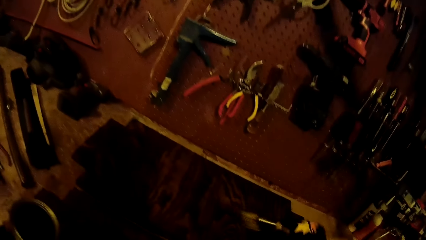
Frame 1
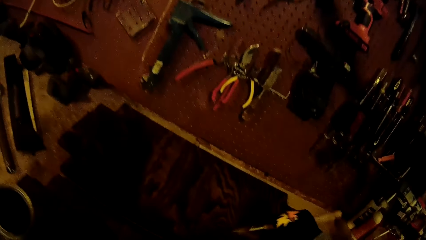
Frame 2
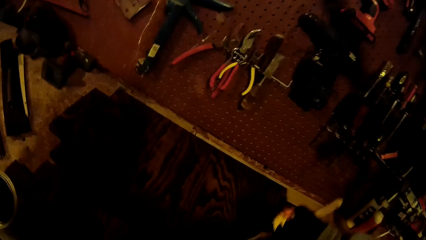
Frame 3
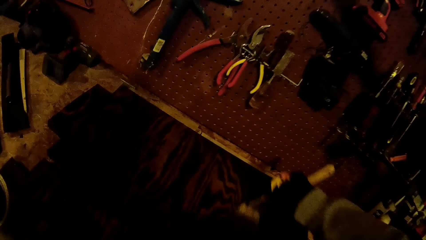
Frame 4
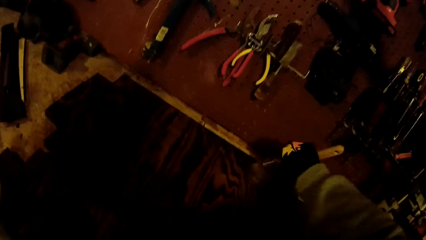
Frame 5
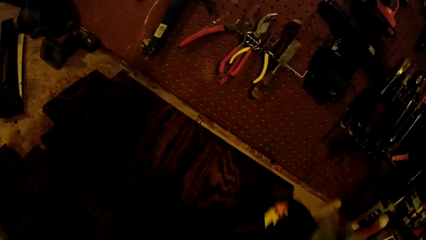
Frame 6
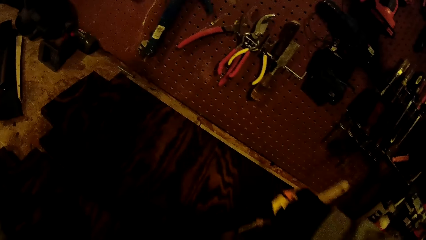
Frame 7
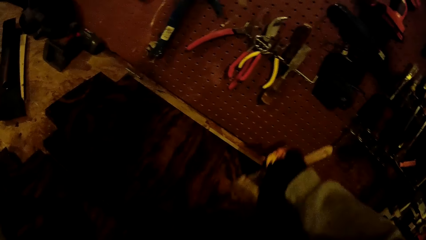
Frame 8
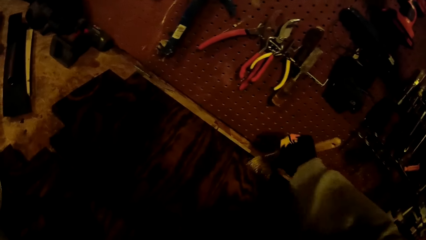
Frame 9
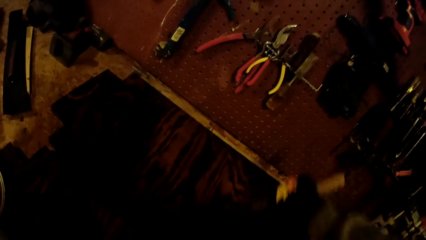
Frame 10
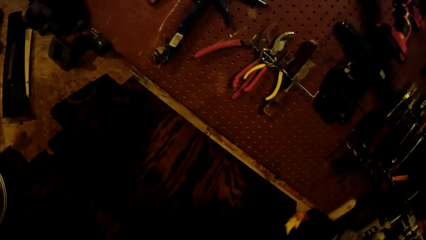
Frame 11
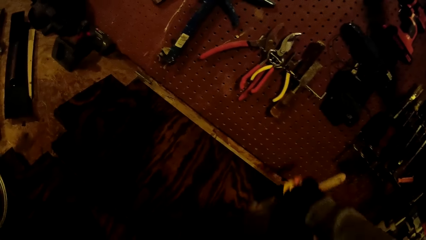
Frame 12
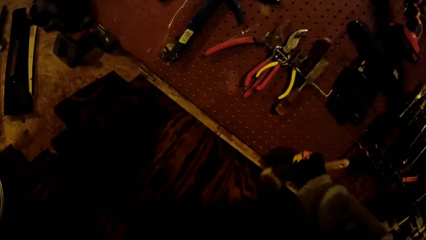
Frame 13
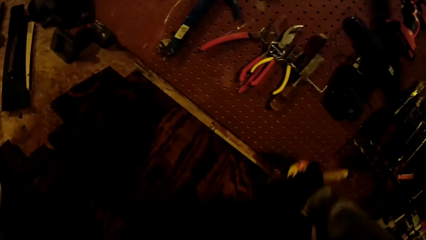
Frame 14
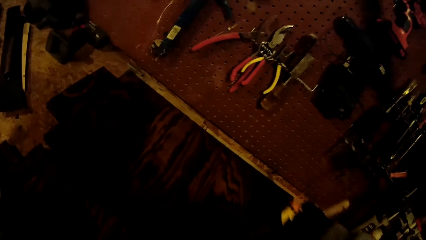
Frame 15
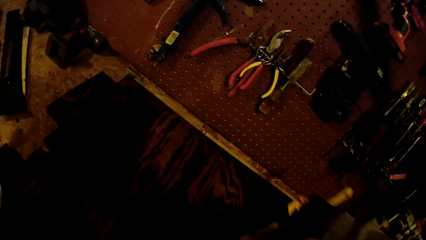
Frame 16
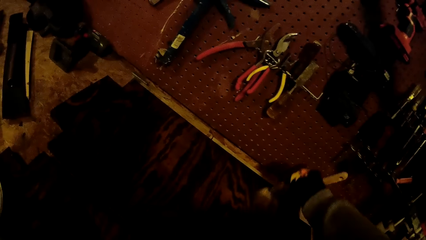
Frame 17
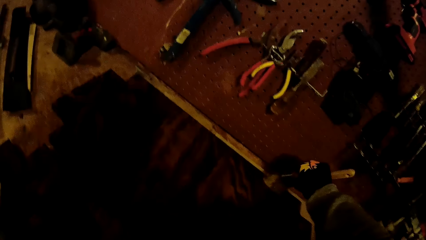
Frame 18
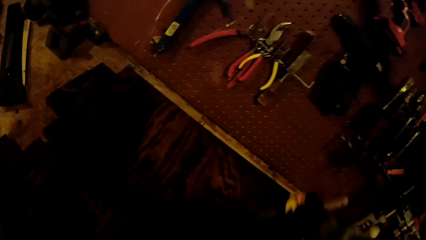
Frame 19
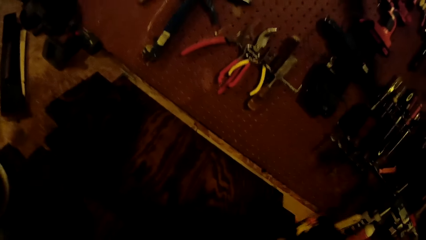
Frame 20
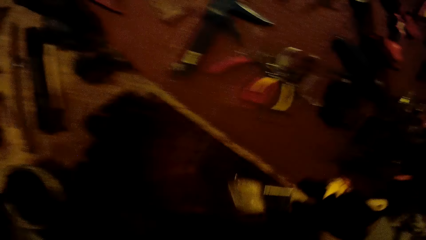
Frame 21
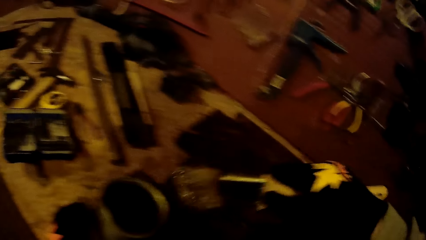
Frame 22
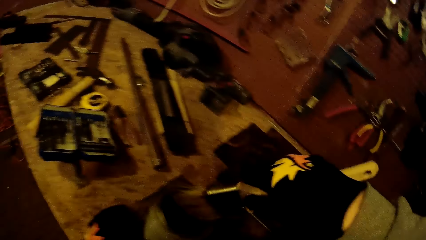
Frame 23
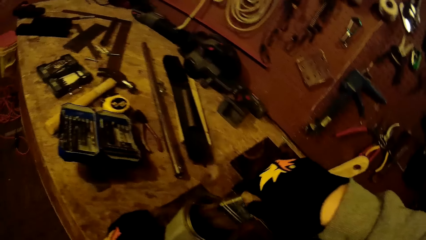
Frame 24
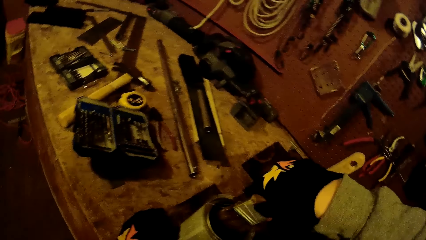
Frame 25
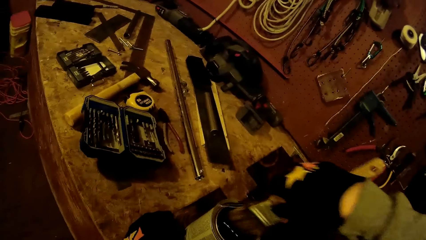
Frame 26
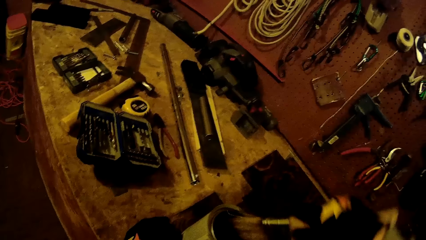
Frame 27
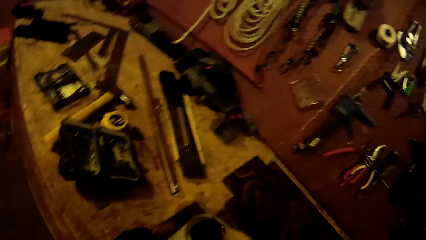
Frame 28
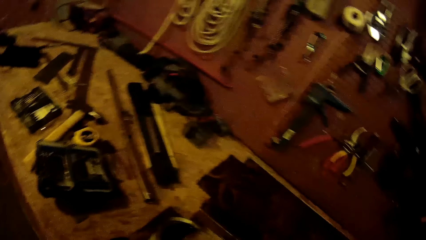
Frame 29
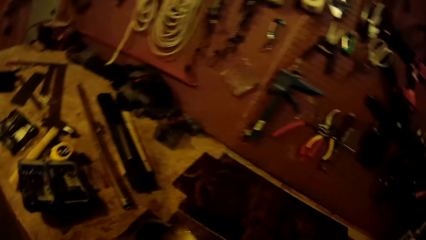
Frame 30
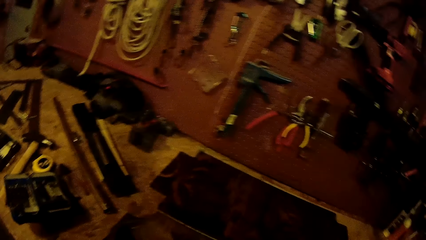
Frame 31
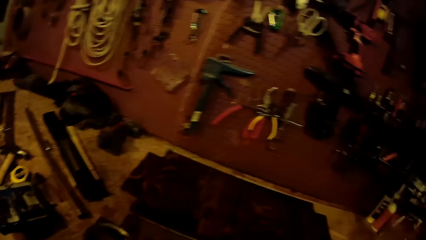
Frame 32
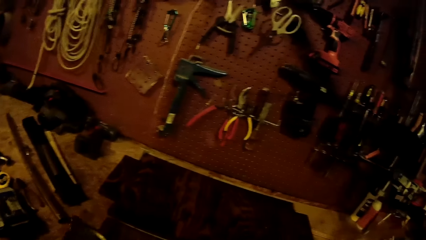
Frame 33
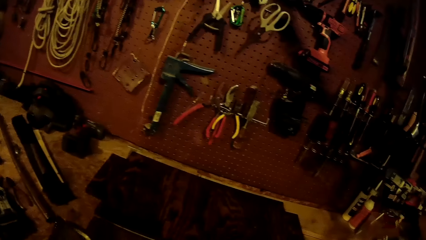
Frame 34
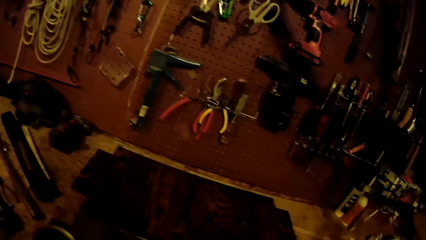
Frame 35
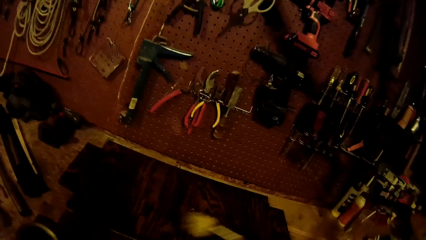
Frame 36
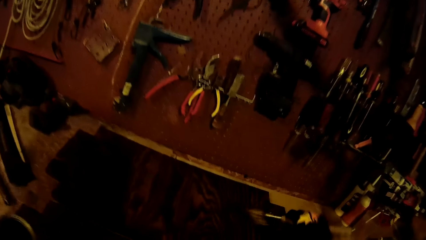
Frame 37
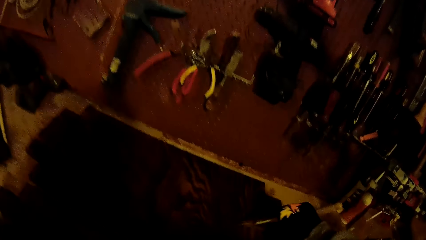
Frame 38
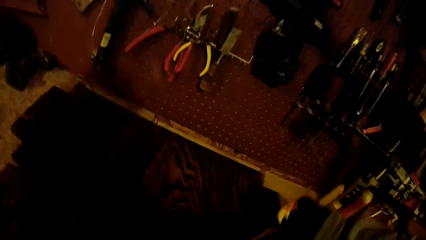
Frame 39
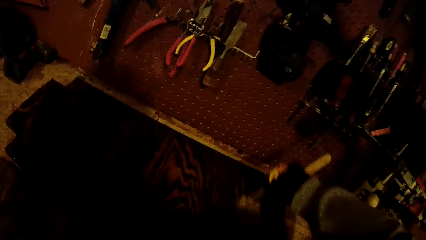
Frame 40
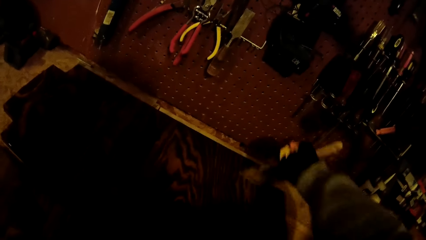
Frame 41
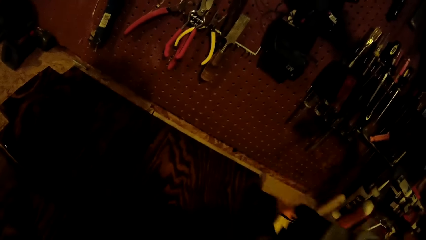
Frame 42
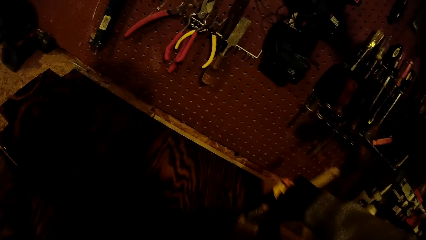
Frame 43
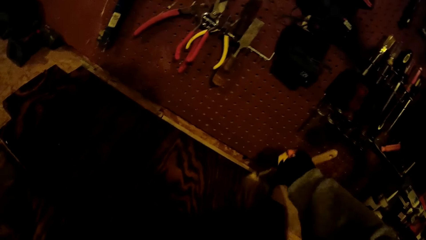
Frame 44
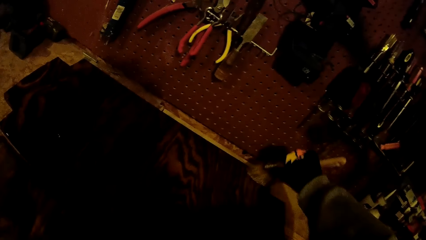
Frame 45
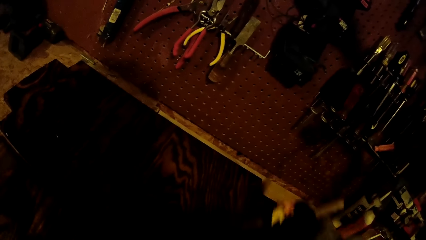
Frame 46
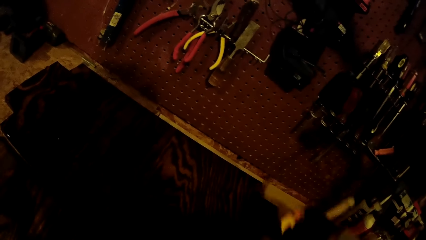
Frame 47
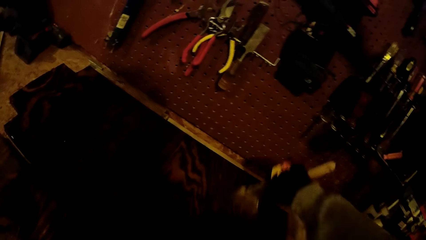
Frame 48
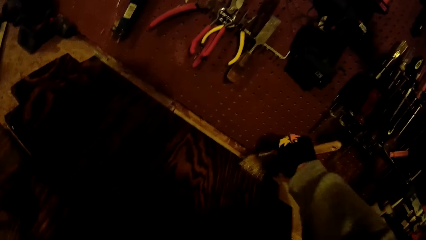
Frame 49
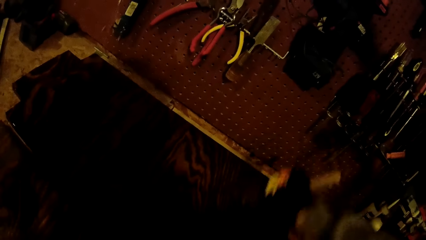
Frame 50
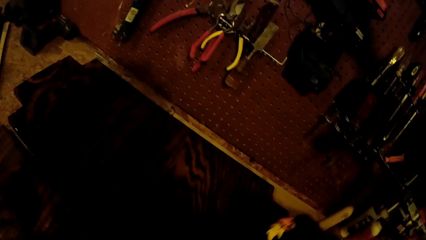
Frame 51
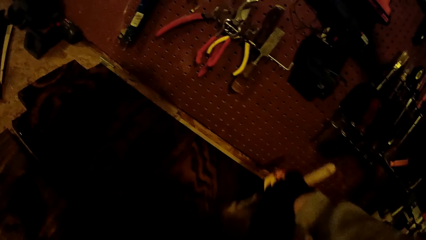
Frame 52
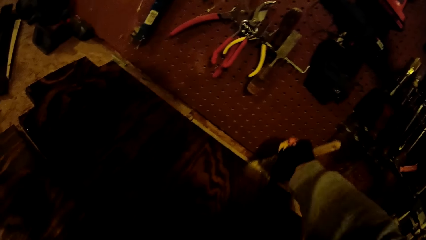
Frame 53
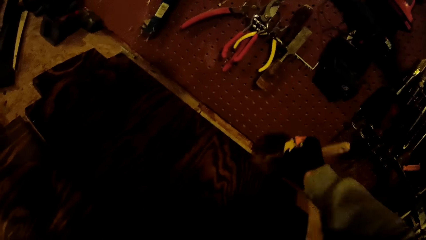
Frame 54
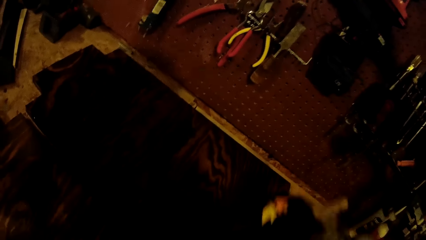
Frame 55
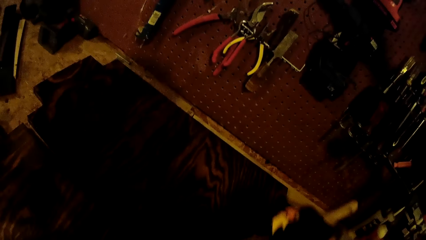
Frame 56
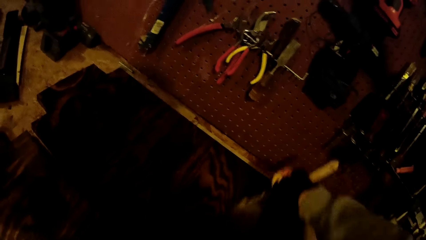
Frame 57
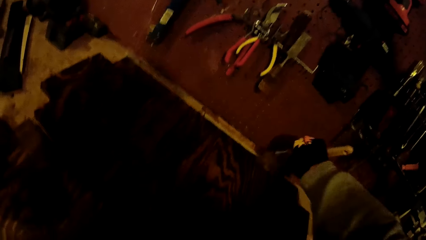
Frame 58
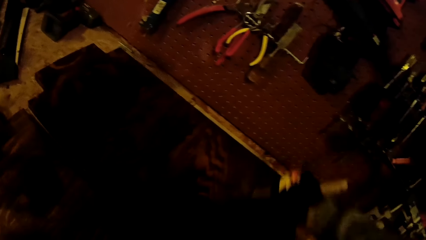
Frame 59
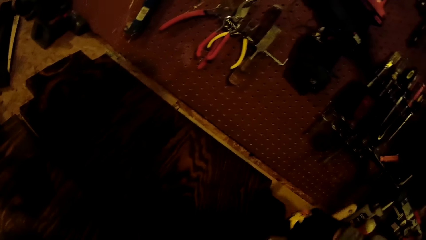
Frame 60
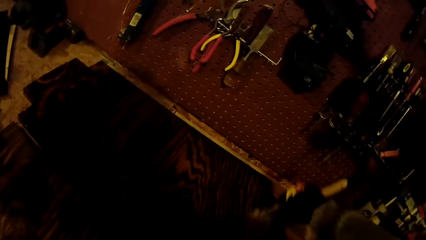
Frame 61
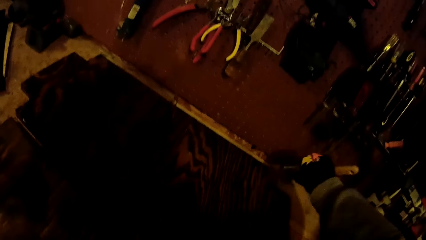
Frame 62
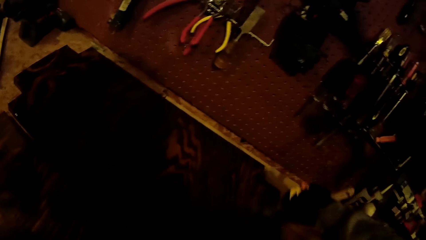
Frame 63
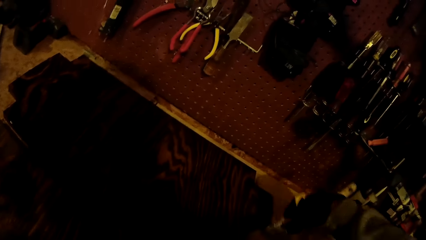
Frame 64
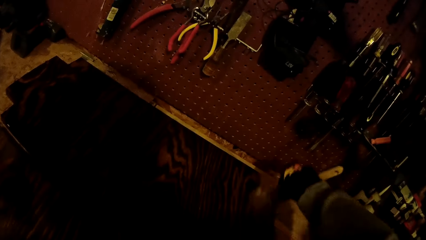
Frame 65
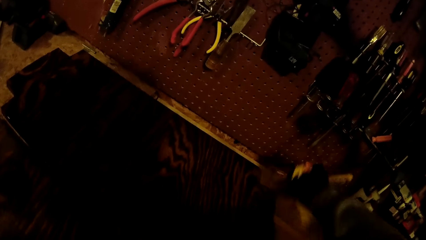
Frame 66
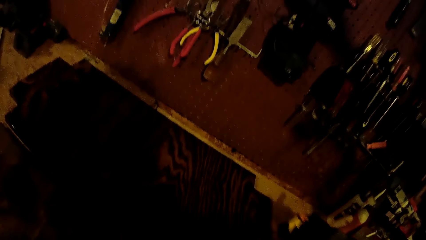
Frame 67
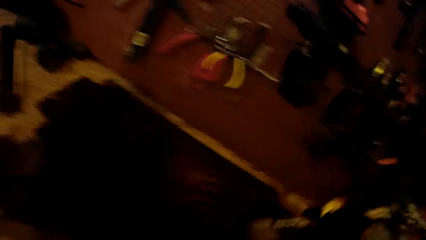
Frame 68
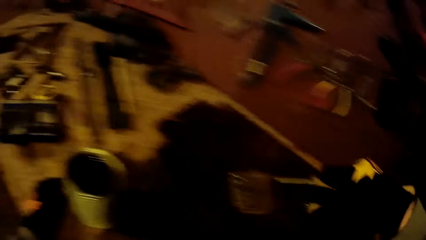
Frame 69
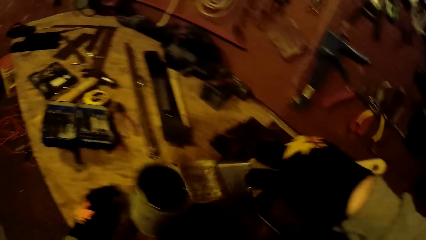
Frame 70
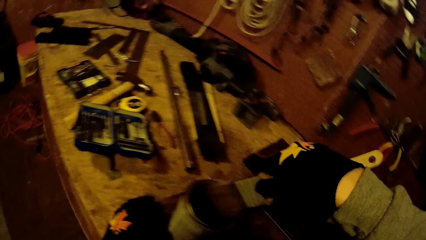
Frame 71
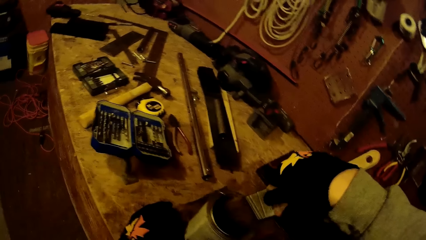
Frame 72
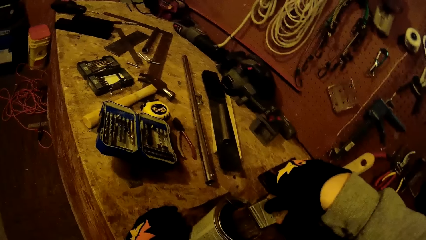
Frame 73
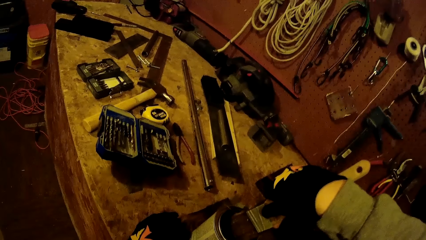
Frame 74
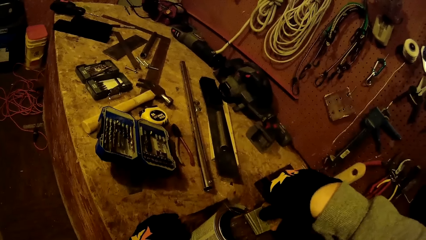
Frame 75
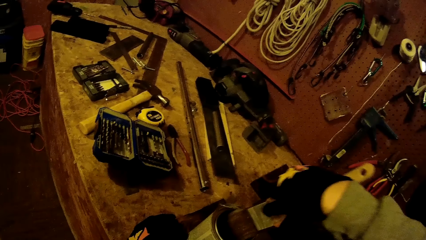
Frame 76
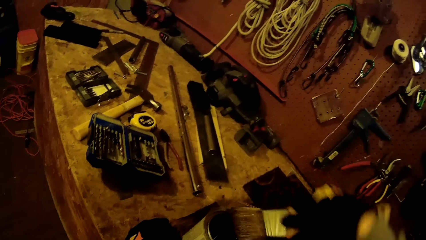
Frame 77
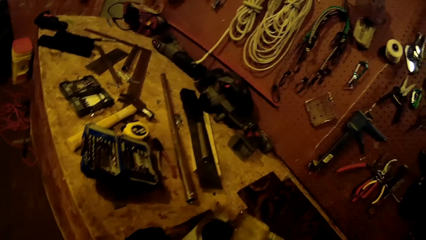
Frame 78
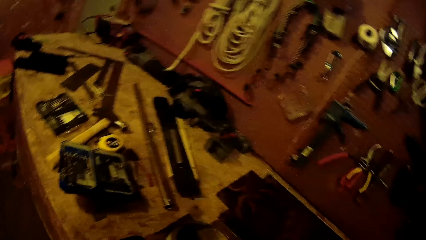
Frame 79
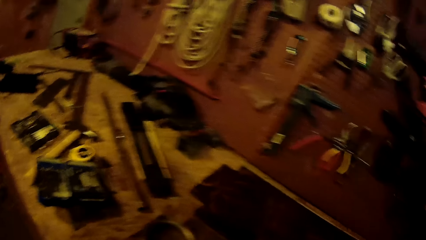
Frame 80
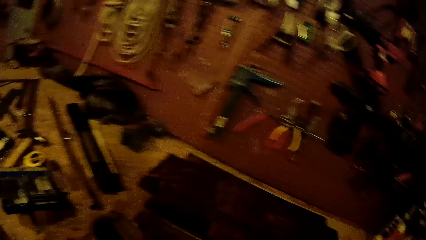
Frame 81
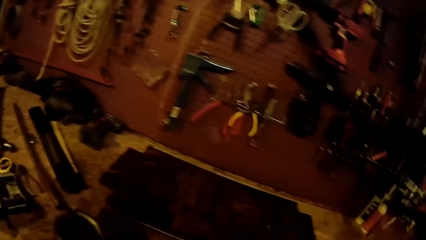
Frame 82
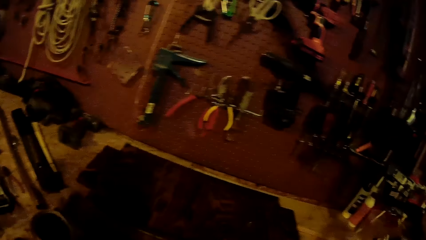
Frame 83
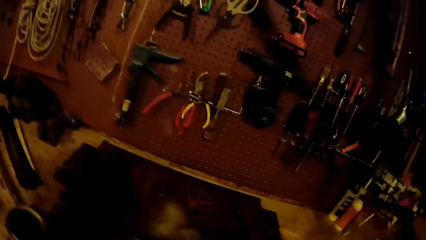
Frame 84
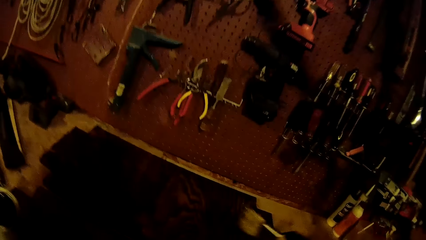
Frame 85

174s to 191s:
The camera wearer paints the wooden board on the worktable with the paintbrush in his gloved right hand. He dips the paintbrush in the can of paint on the wooden board on the worktable with his gloved right hand. He paints the wooden board on the worktable with the paintbrush in his gloved right hand. He dips the paintbrush in the can of paint on the wooden board on the worktable with his gloved right hand.
